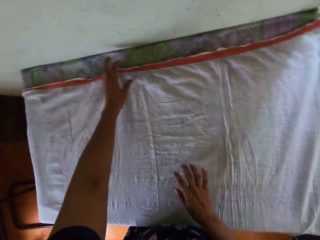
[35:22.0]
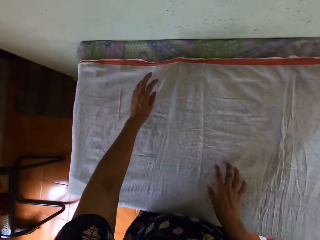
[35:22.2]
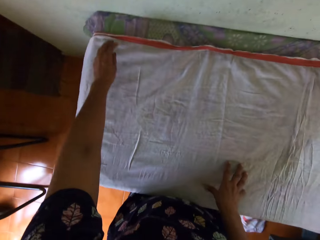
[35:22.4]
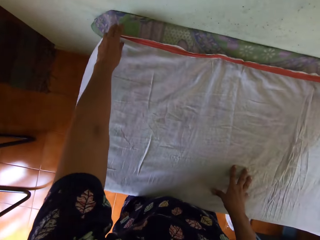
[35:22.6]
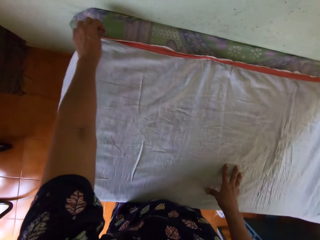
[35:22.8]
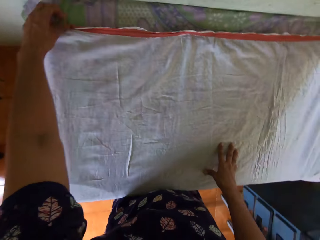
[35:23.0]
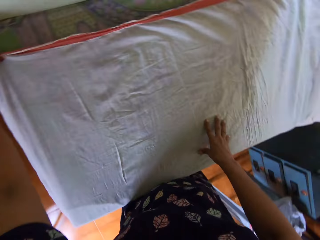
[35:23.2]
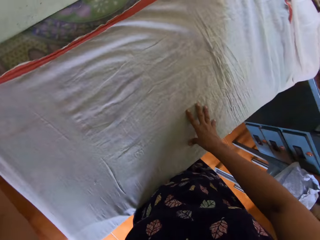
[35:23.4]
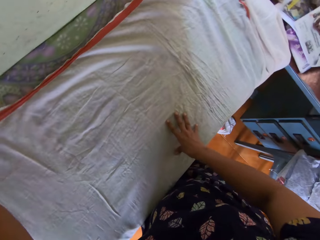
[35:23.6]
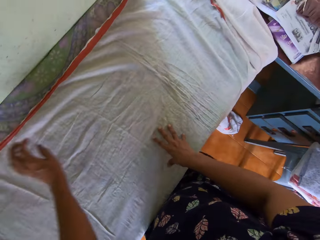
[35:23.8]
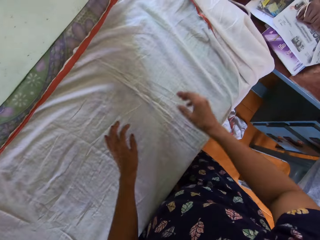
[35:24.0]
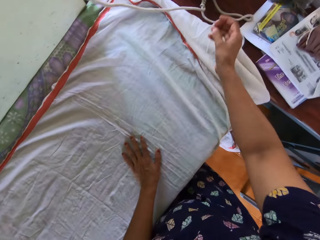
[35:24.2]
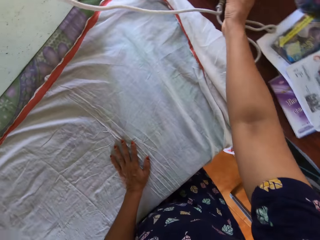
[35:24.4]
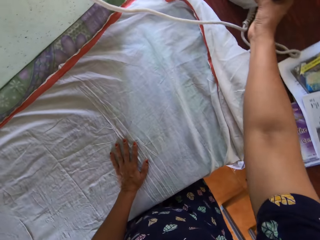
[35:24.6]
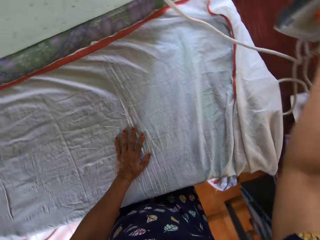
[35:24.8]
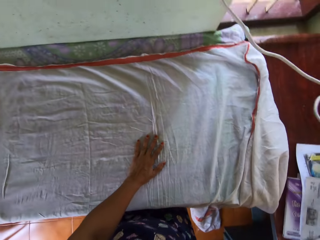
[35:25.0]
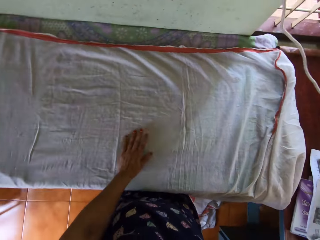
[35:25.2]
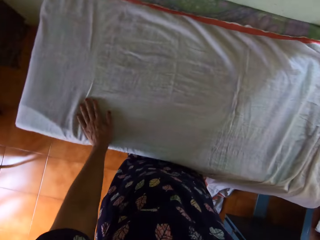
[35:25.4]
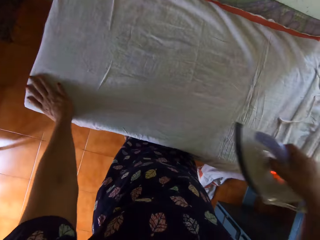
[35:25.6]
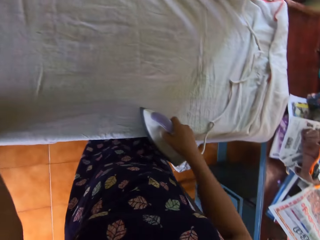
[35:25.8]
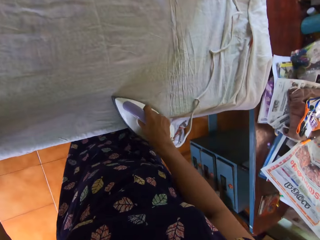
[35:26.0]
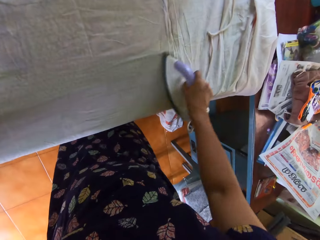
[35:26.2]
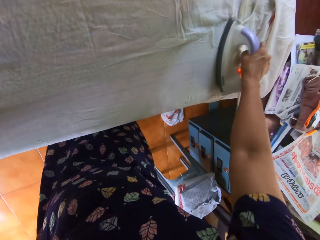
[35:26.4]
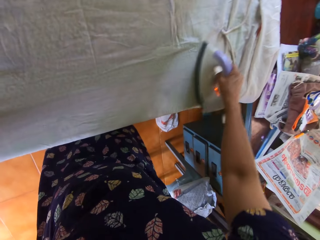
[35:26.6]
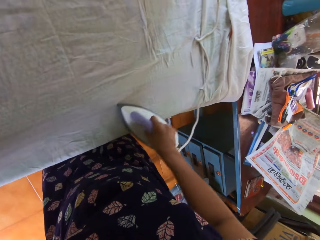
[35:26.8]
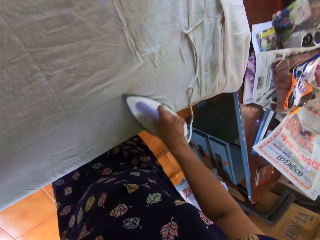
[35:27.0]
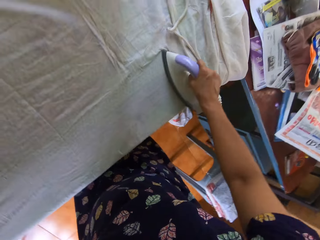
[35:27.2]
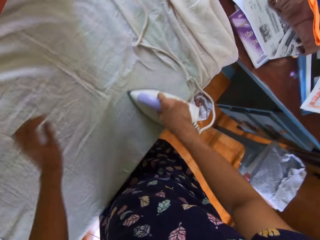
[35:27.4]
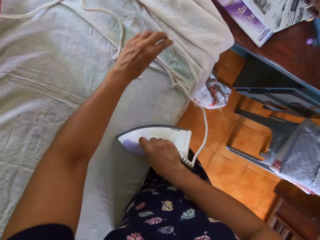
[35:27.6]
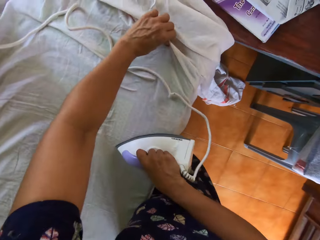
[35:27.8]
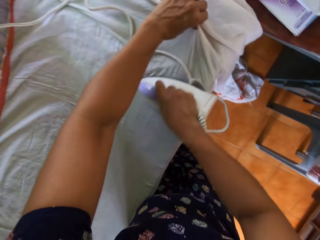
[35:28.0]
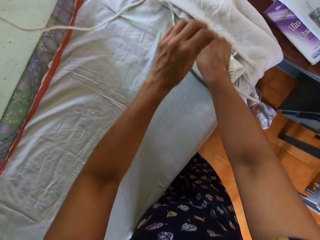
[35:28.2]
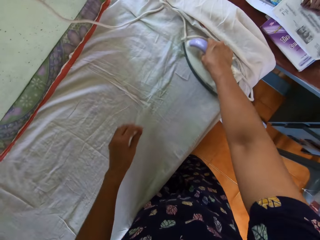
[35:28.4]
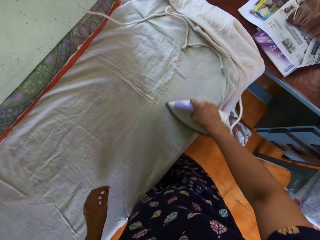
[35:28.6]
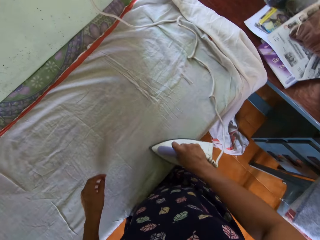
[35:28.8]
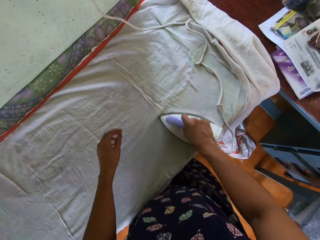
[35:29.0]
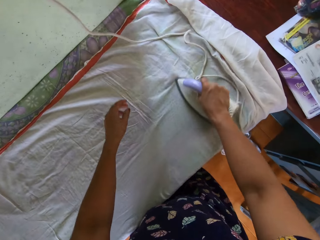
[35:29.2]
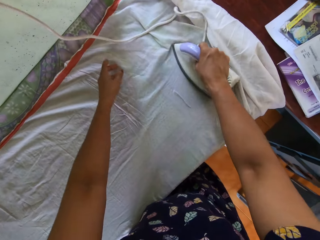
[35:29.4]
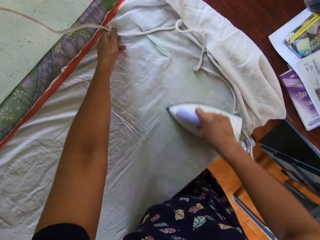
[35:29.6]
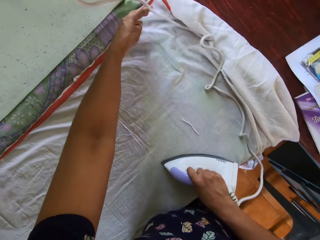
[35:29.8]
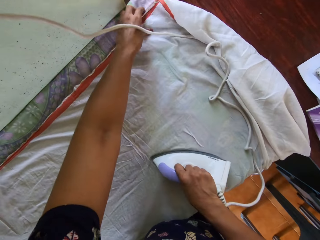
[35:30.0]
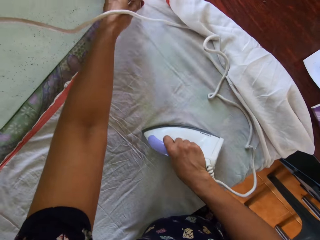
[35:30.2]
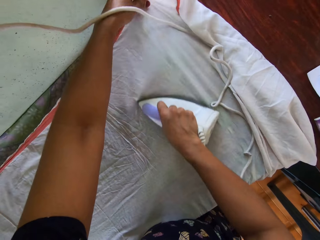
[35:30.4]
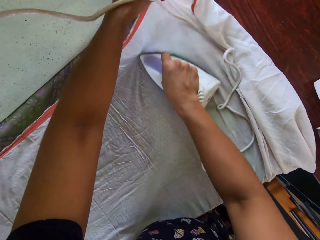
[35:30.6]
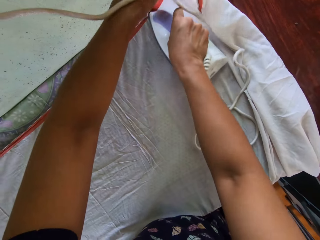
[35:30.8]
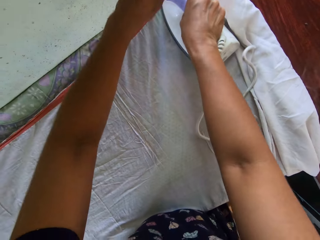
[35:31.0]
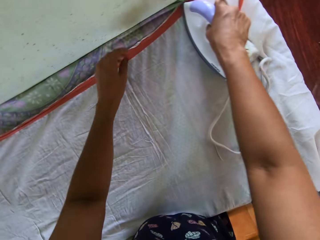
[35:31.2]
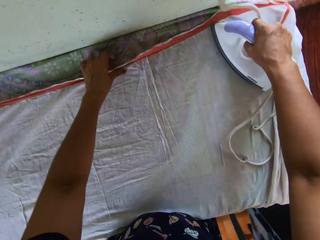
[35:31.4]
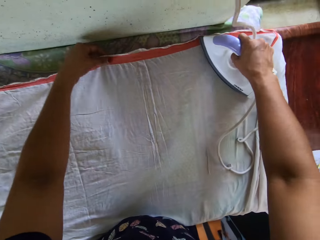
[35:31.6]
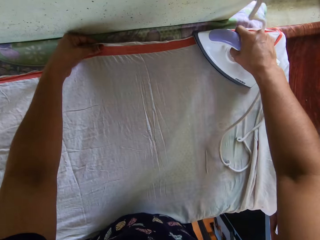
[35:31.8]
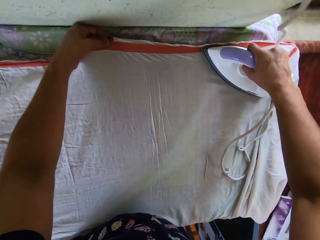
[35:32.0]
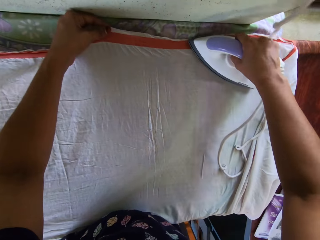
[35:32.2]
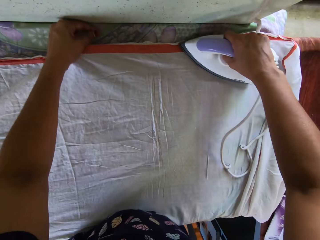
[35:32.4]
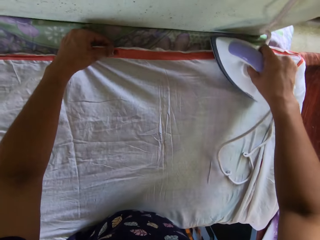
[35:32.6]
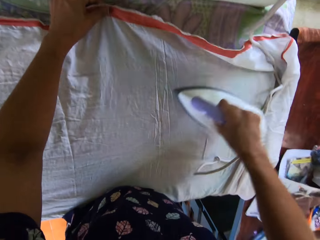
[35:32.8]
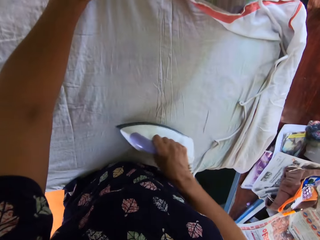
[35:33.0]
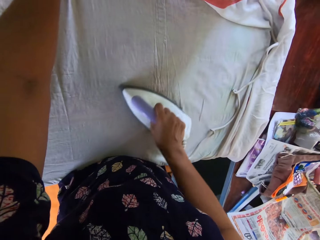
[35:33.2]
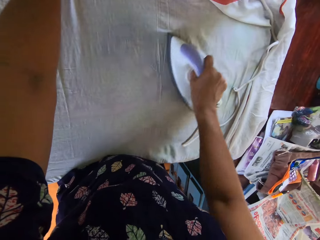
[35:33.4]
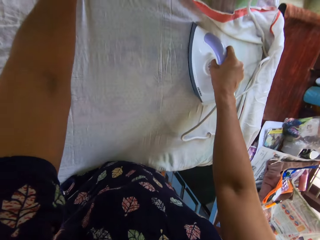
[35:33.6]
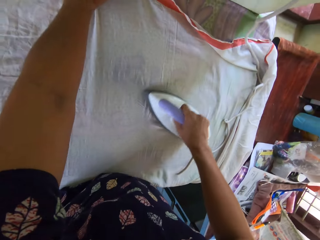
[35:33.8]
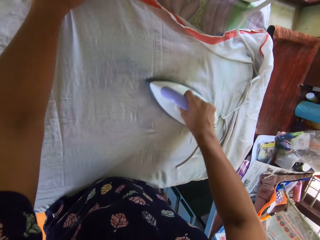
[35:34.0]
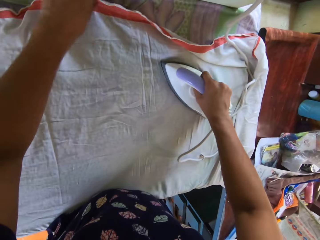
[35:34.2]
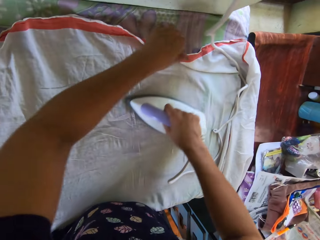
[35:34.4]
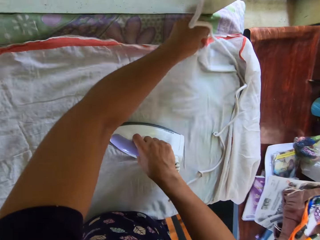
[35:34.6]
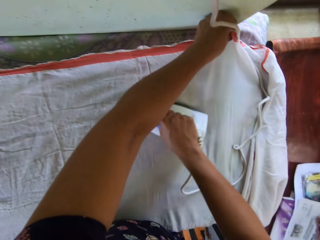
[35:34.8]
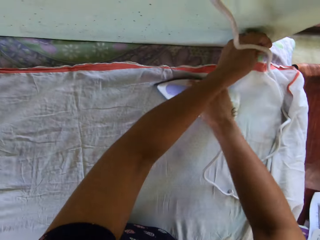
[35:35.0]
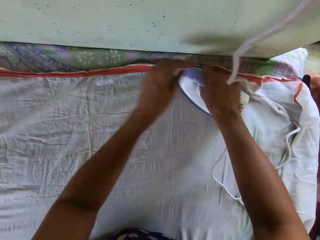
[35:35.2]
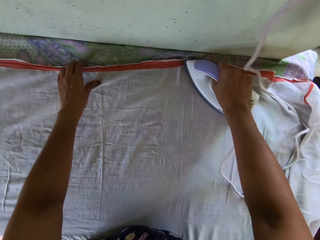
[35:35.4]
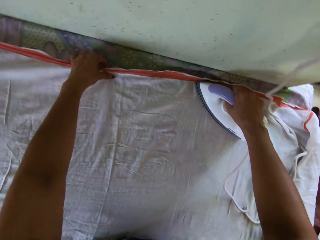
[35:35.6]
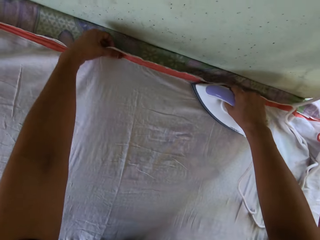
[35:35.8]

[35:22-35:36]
The camera wearer lifts the iron from the second table with her right hand. She irons the bedsheet on the first table with the iron in her right hand. She moves the cord of the iron on the first table with her left hand. She adjusts the bedsheet on the first table with her left hand.

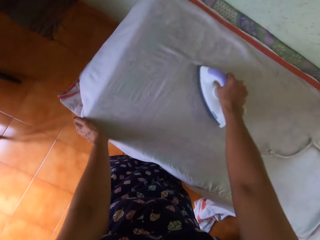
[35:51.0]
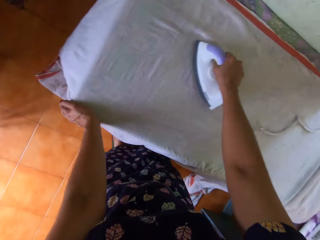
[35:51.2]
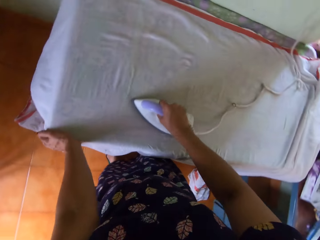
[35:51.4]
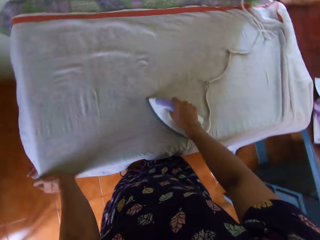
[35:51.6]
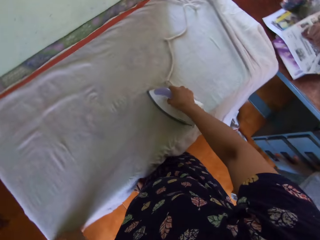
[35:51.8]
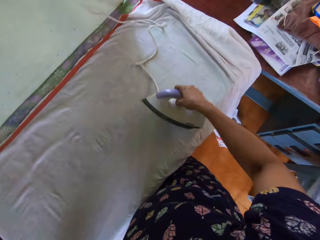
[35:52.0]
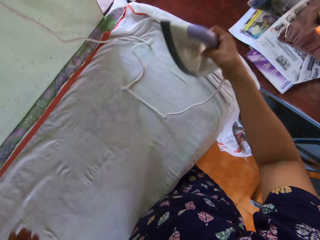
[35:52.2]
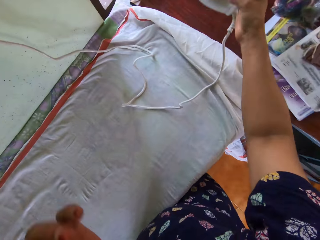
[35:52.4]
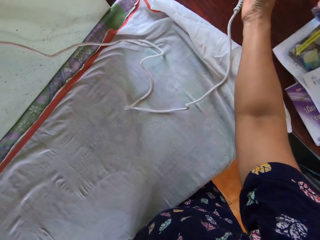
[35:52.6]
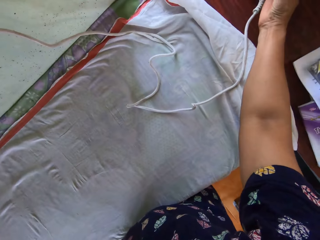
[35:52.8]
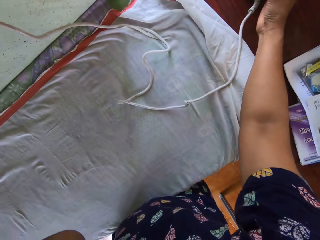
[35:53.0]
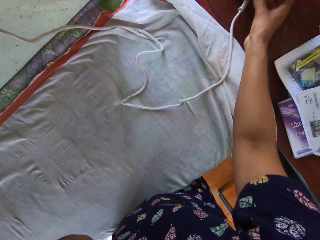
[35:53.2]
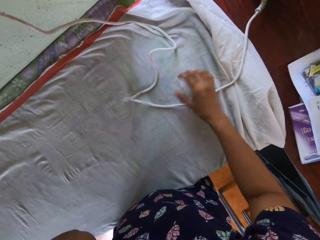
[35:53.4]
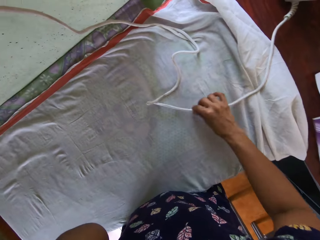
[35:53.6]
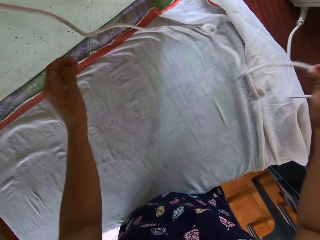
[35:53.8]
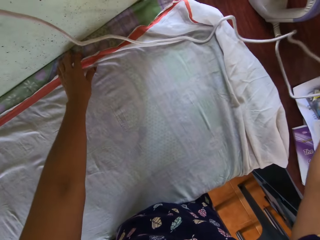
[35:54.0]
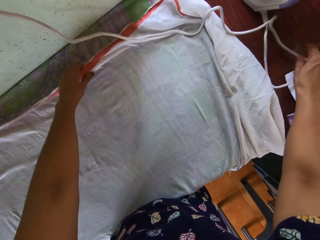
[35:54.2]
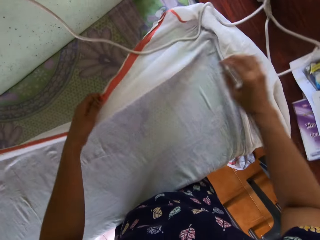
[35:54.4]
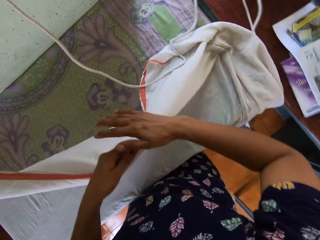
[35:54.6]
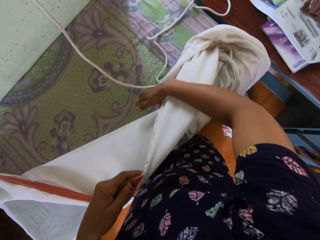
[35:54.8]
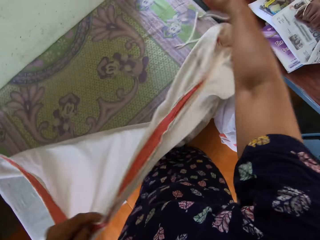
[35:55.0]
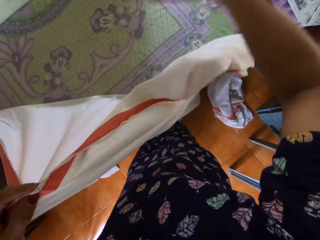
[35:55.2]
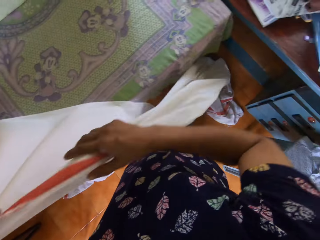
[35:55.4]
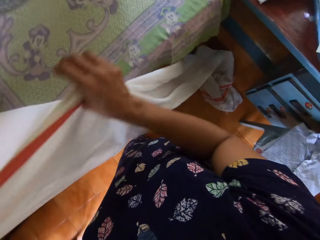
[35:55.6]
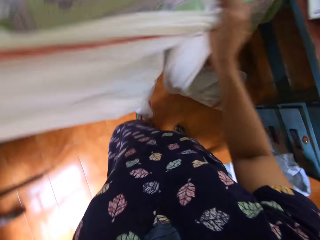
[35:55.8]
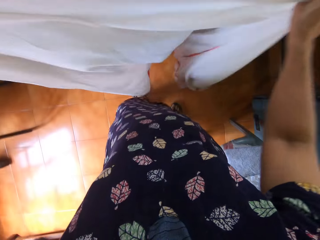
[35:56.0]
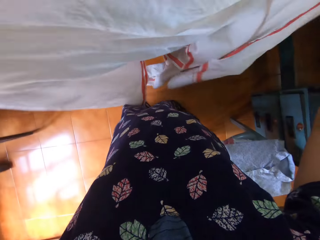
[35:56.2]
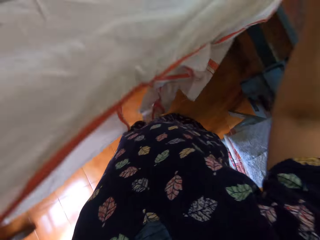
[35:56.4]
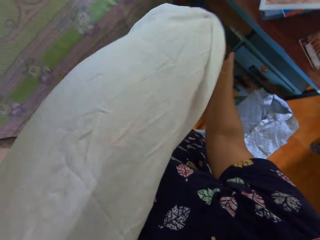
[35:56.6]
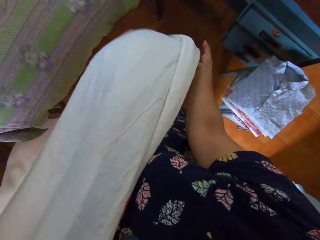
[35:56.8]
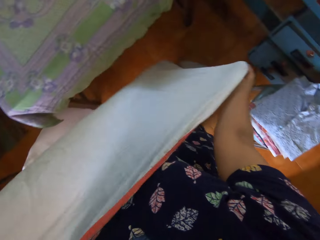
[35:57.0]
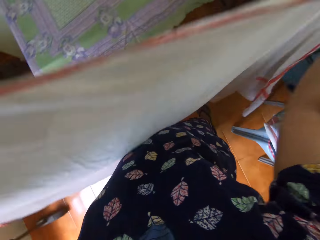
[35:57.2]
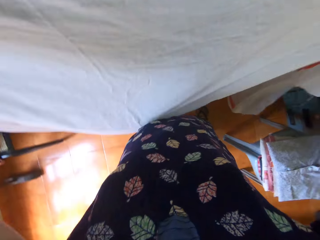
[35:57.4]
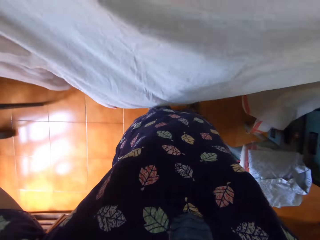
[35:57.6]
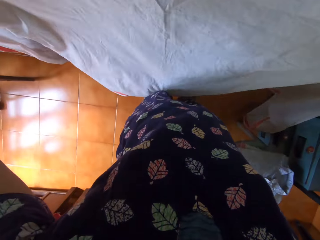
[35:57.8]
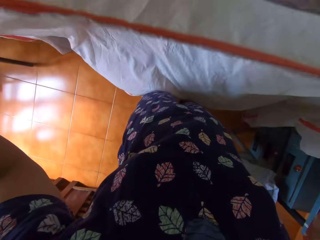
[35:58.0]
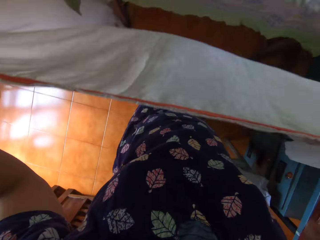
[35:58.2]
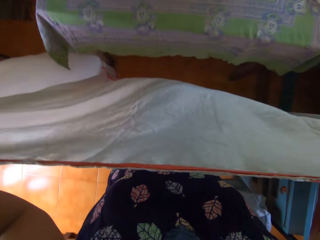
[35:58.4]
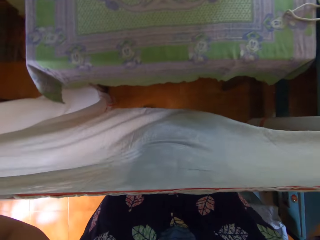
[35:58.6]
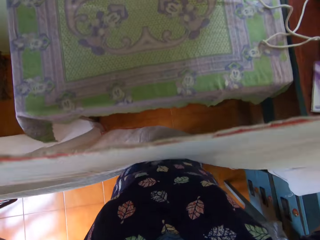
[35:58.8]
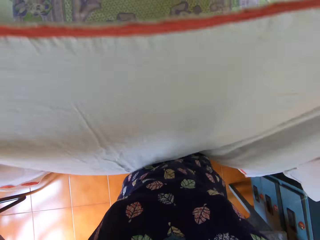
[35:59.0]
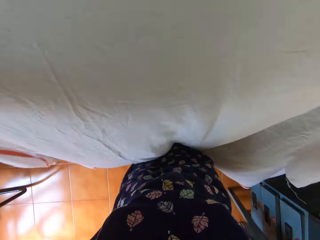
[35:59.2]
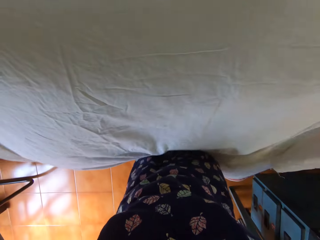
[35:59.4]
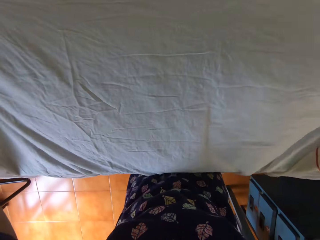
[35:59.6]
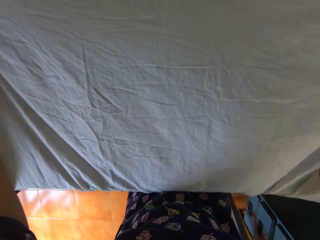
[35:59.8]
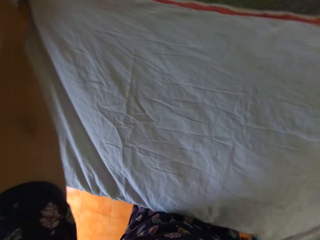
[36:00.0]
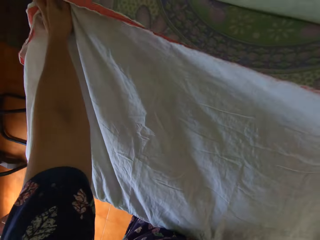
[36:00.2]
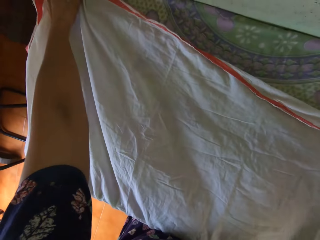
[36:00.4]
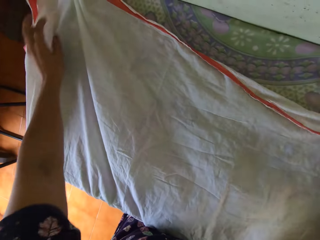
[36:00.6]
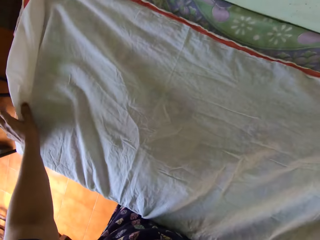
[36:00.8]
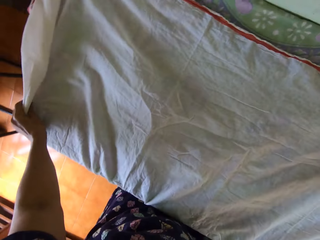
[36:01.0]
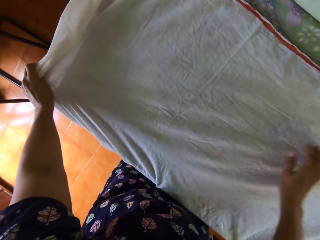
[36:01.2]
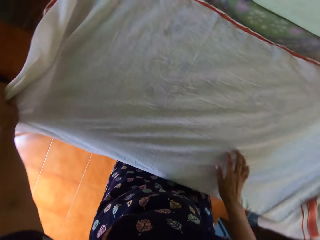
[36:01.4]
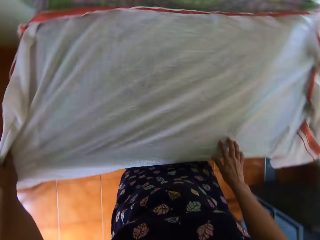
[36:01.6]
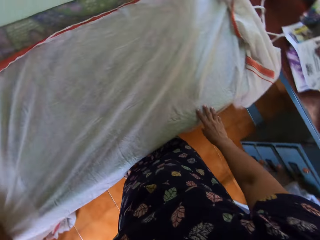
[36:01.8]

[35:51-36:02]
The camera wearer places the iron on the second table with her right hand. She moves the cord of the iron on the first table with her right hand. She lifts the bedsheet from the first table with her left hand. She swipes the cord of the iron on the first table with her left hand. She lifts the bedsheet from the first table with both of her hands. She lays the bedsheet on the first table with both of her hands. She adjusts the bedsheet on the first table with both of her hands.
